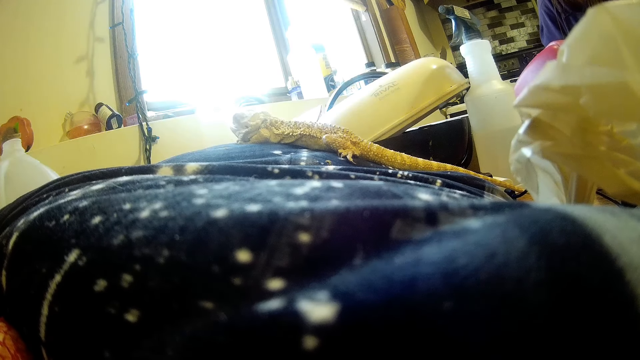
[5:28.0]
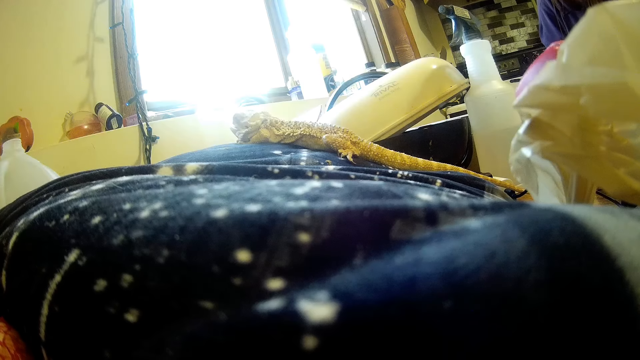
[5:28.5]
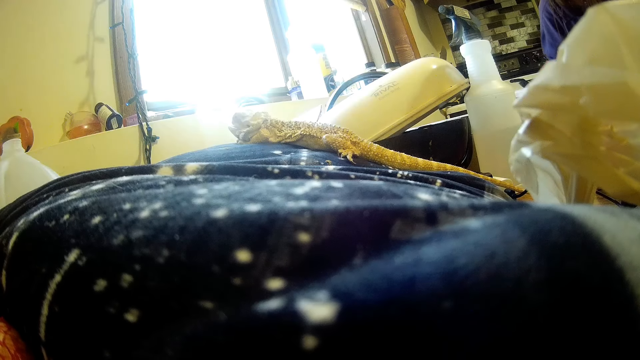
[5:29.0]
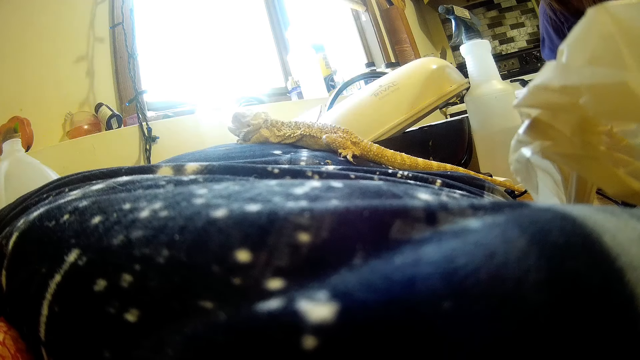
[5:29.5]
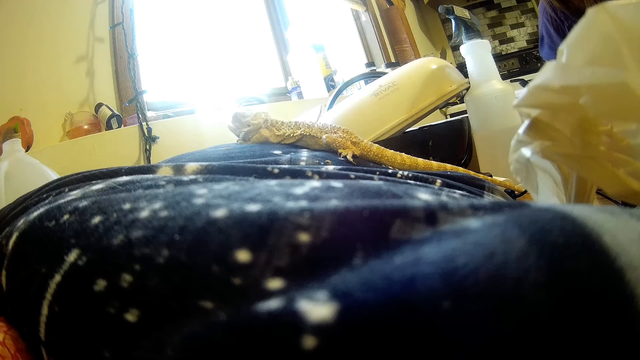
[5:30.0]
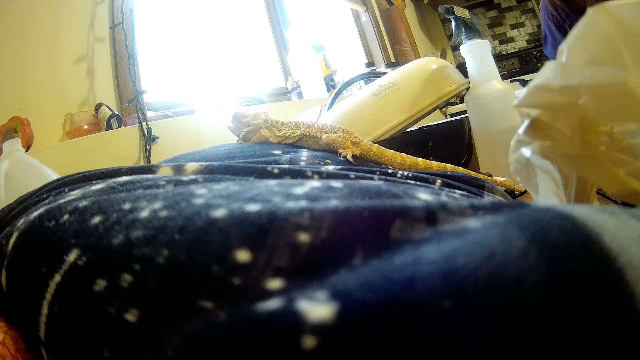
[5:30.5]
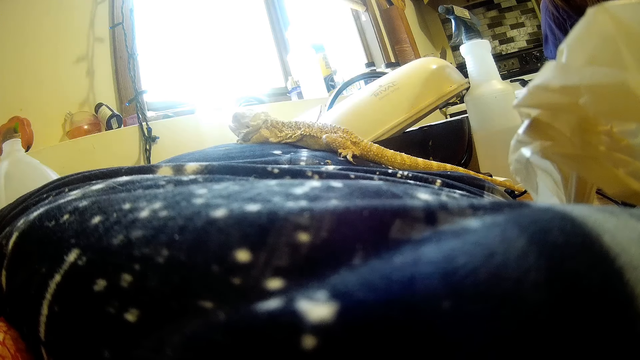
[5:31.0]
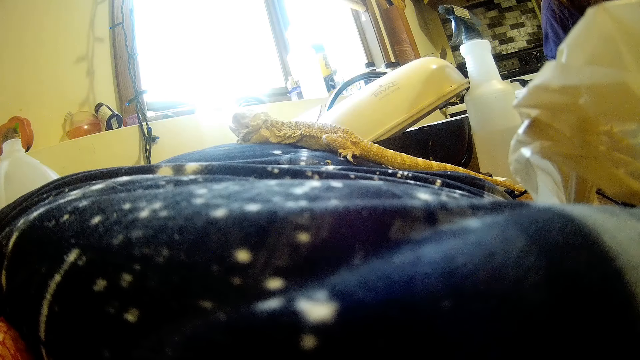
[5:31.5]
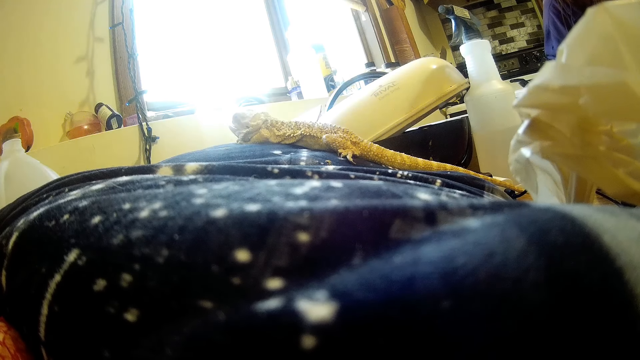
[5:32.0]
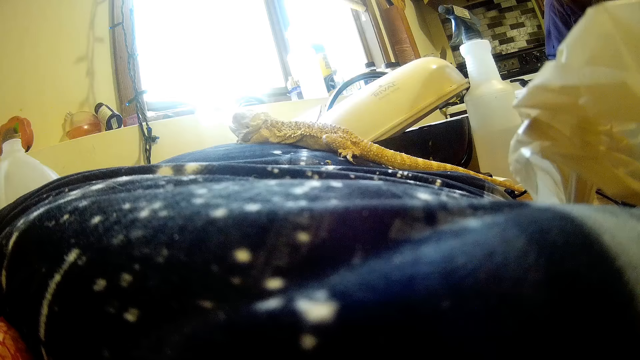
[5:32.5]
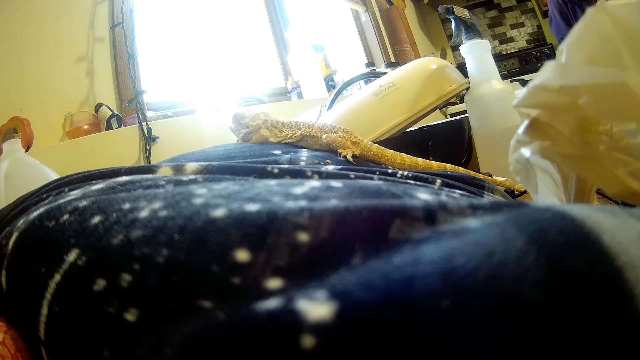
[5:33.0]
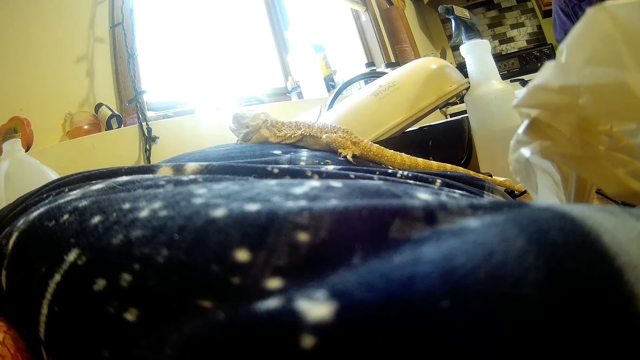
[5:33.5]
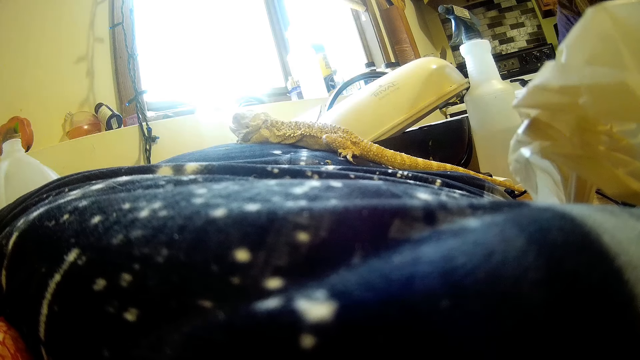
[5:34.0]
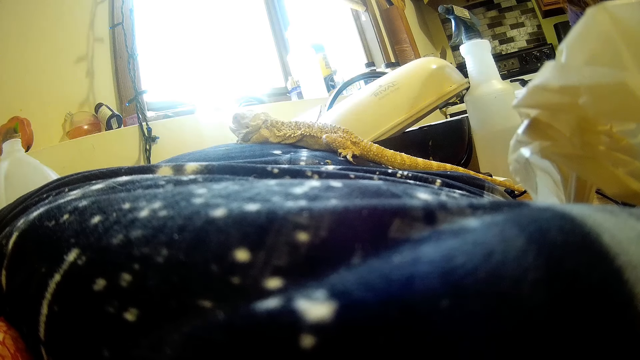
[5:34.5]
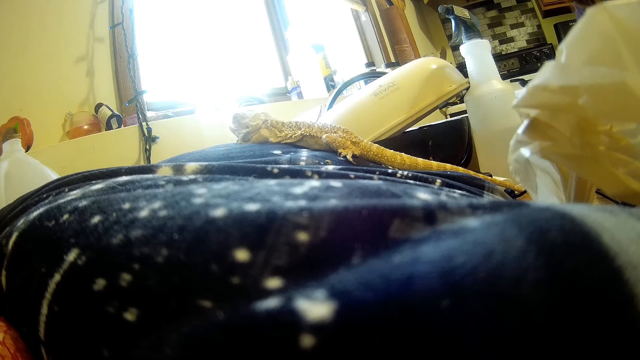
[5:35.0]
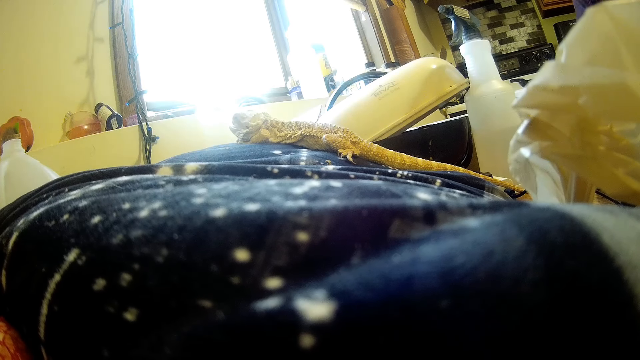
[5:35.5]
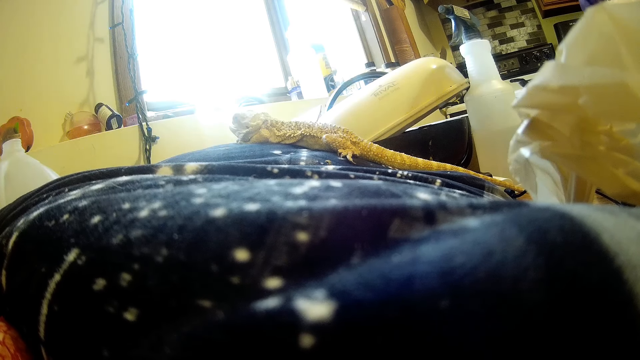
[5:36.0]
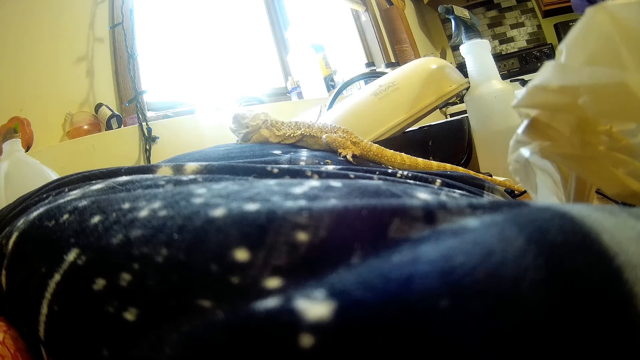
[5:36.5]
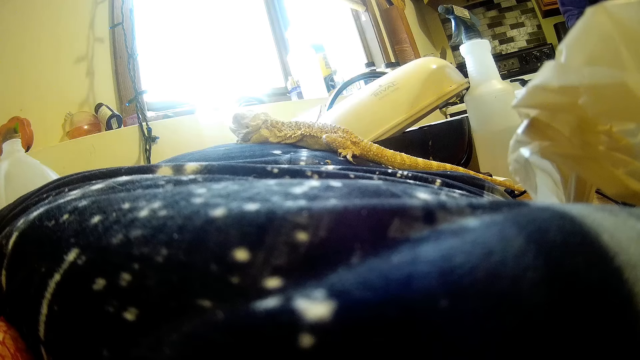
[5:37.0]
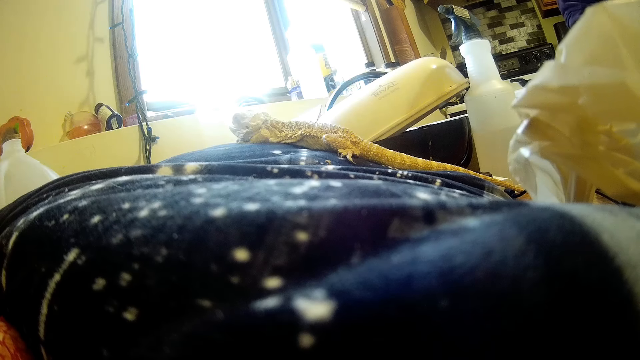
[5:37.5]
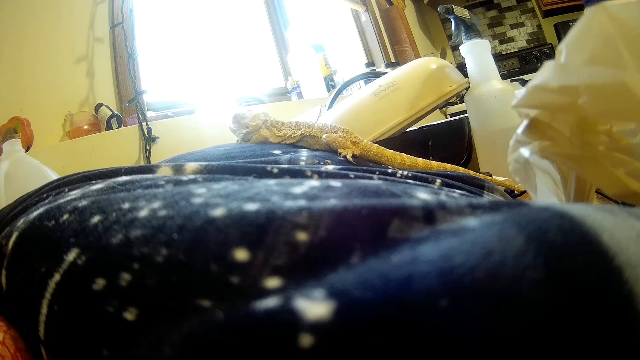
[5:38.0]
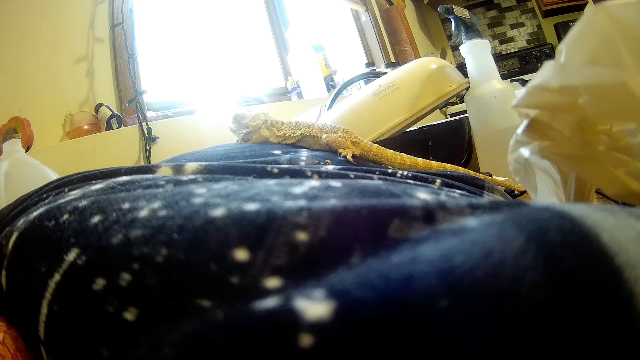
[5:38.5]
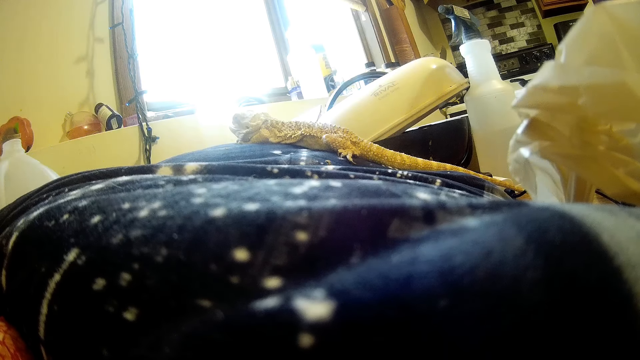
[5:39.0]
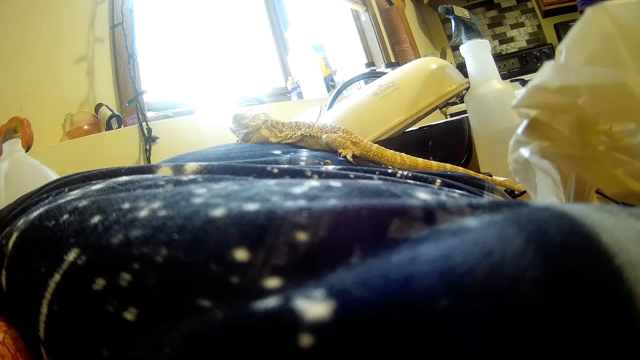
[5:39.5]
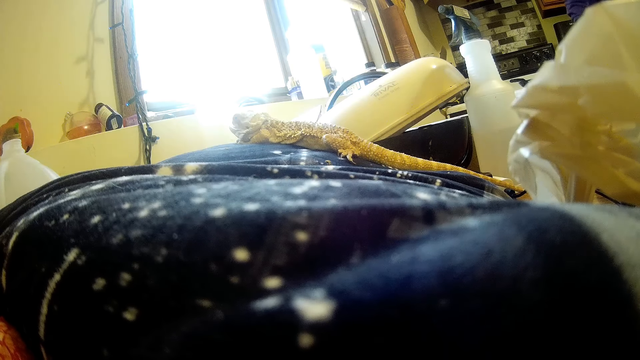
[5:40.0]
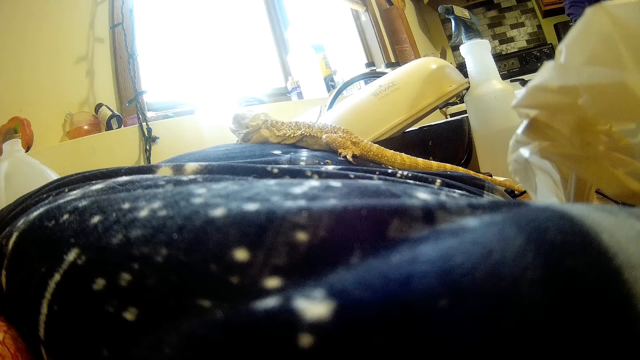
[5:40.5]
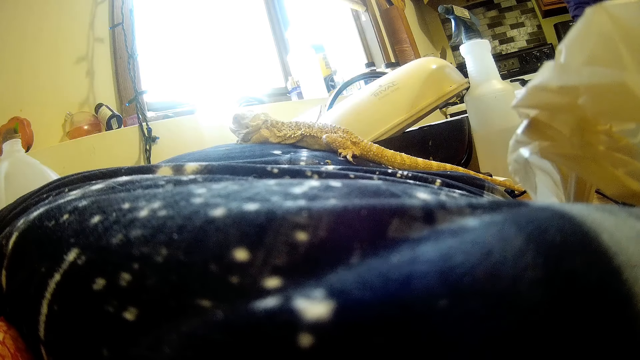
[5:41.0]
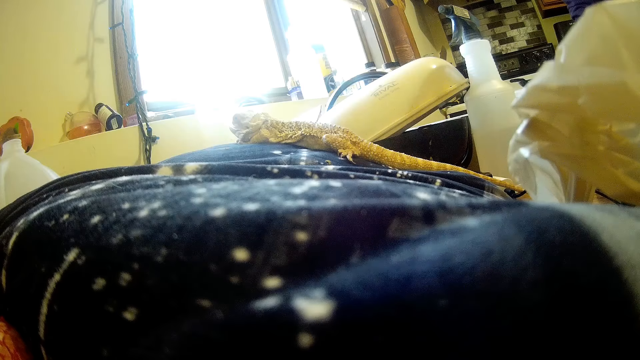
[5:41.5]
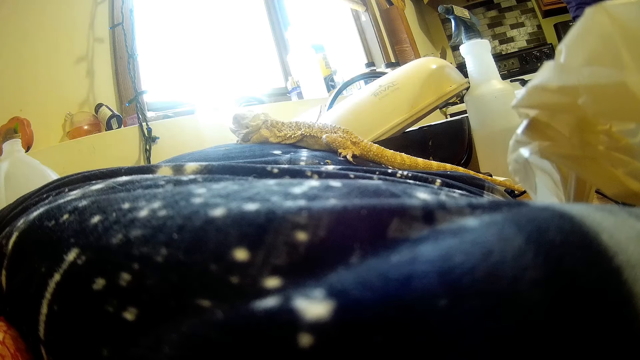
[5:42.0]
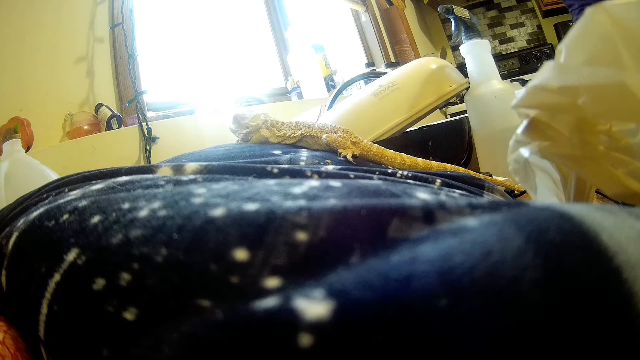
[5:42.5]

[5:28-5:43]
The camera wearer stares at the alligator on a throw pillow. A person does something. The camera wearer stares at the alligator on the throw pillow. The person does something.

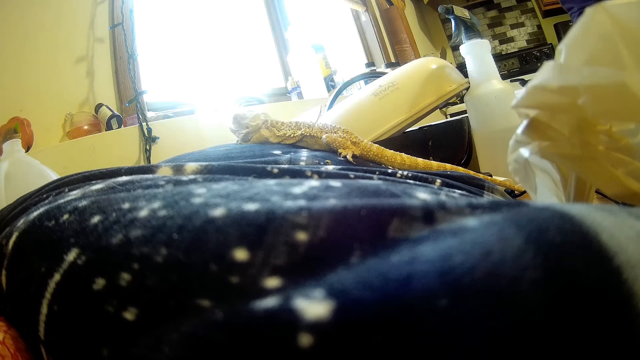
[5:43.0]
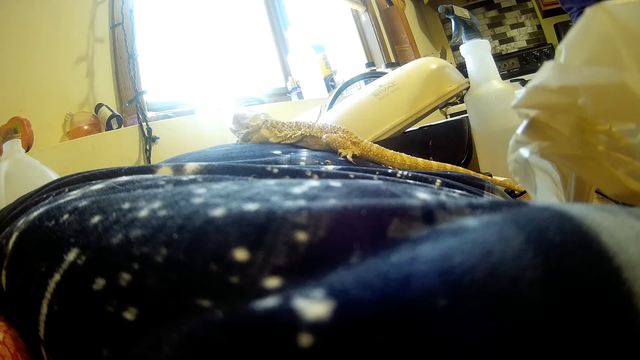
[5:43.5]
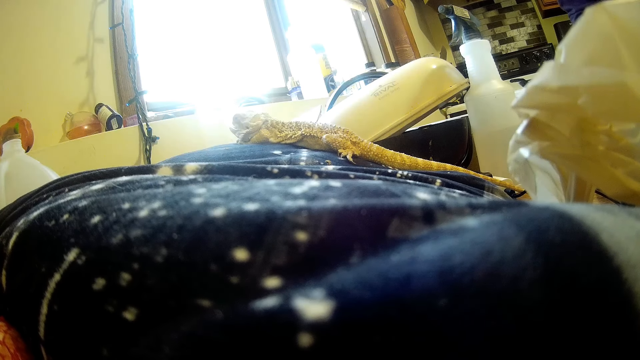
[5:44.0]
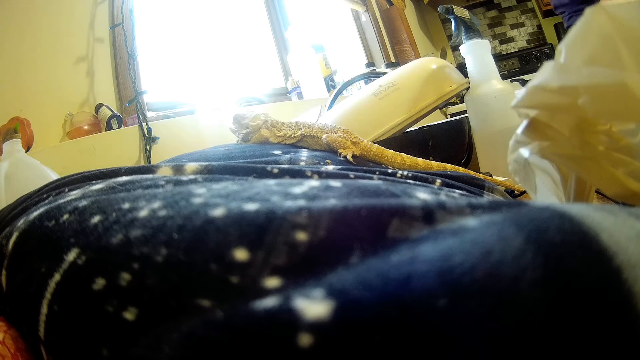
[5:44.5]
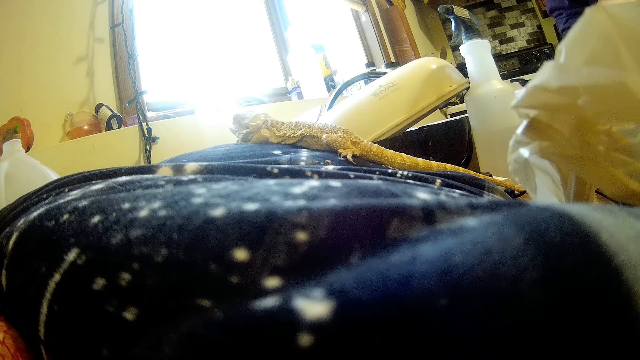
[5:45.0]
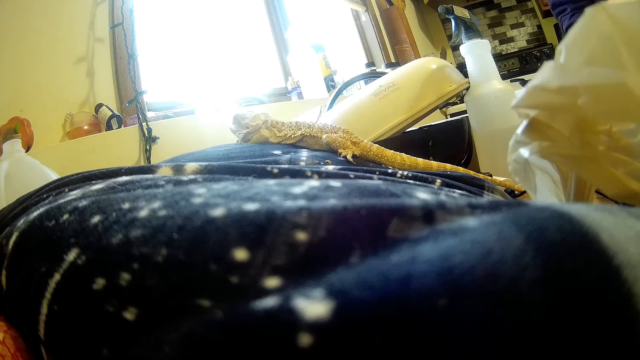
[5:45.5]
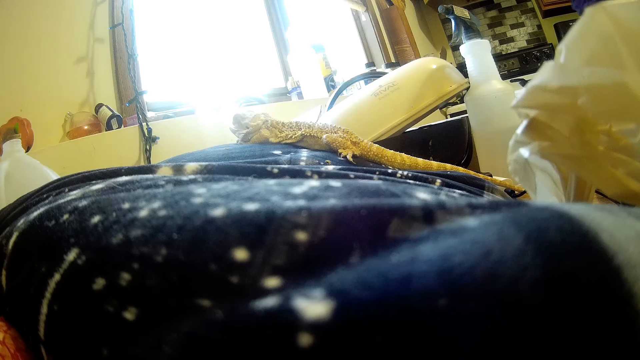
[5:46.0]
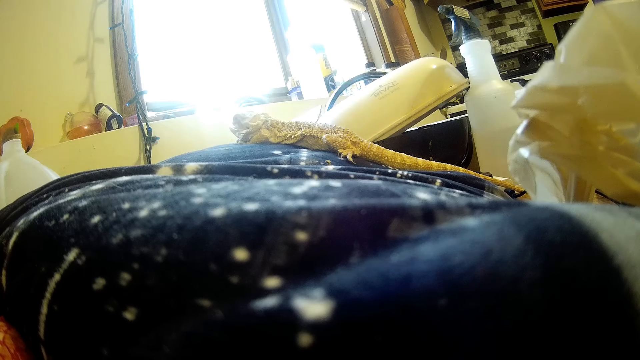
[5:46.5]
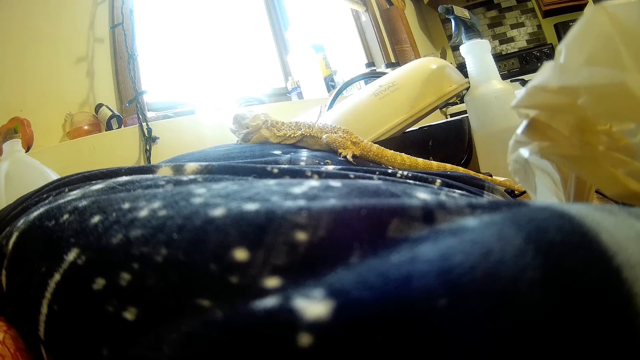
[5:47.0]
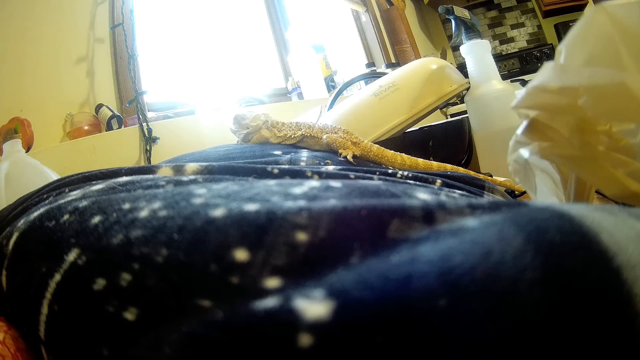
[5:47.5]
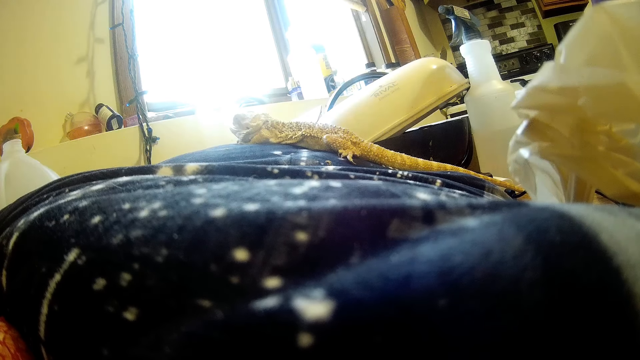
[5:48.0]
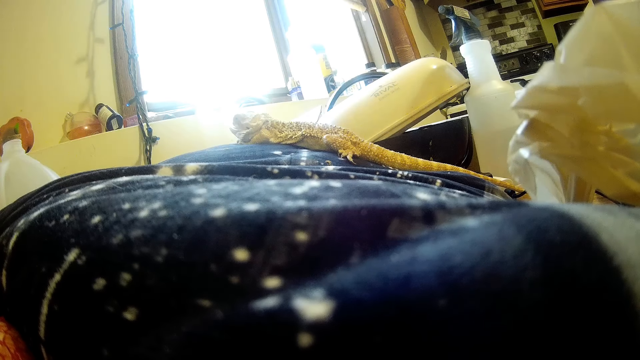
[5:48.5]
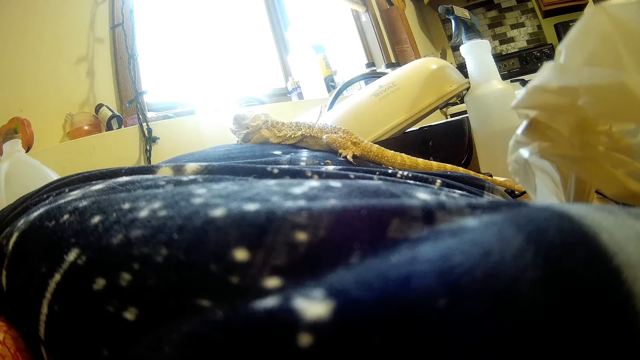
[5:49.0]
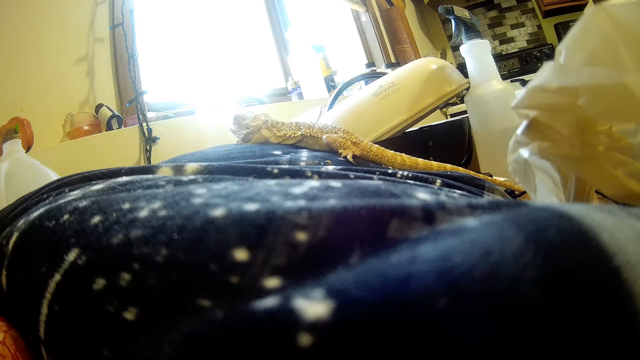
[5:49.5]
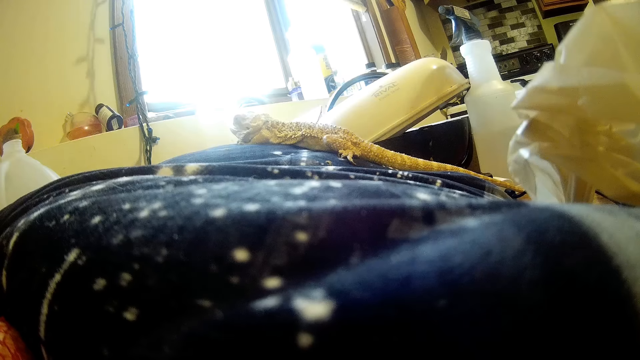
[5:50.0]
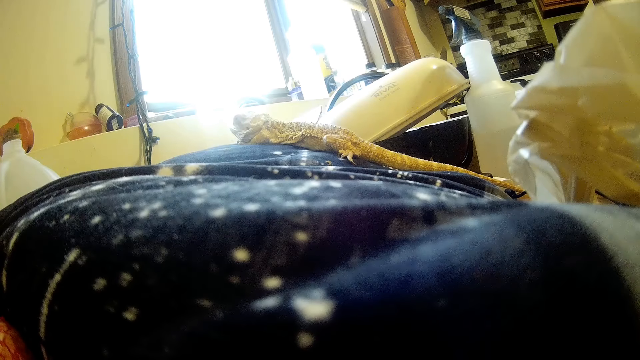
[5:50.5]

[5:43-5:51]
The camera wearer stares at the alligator on a throw pillow.
